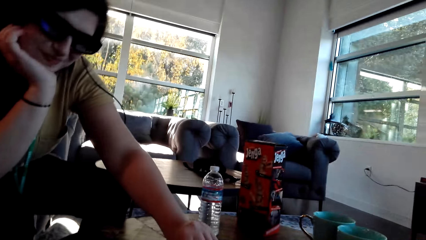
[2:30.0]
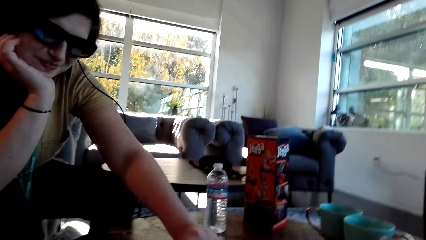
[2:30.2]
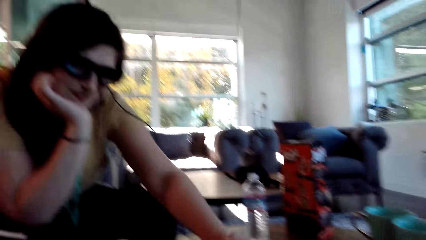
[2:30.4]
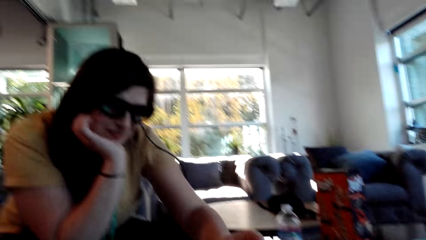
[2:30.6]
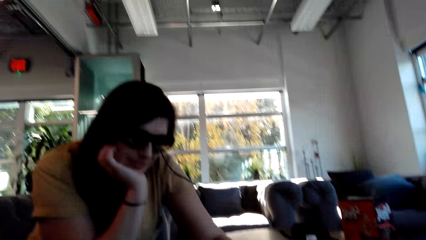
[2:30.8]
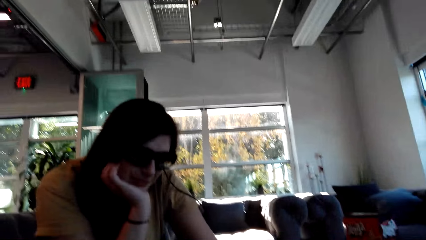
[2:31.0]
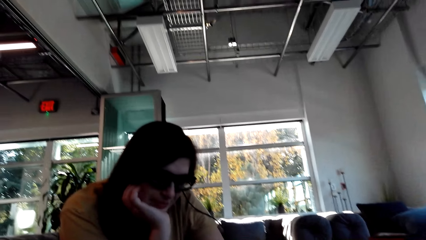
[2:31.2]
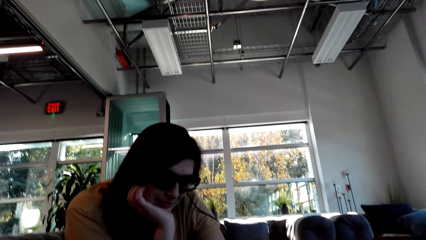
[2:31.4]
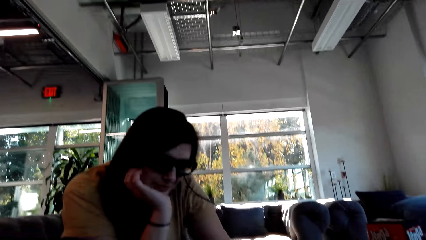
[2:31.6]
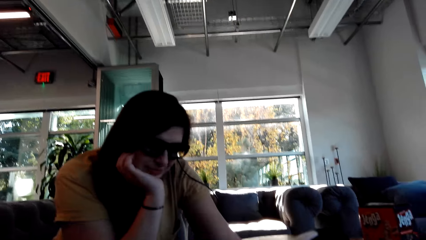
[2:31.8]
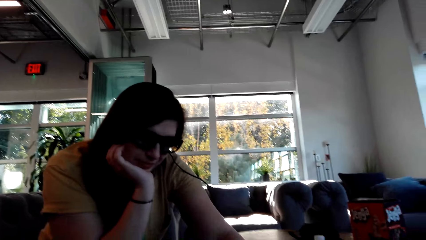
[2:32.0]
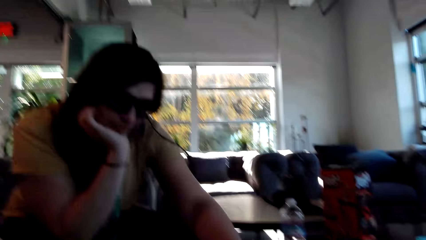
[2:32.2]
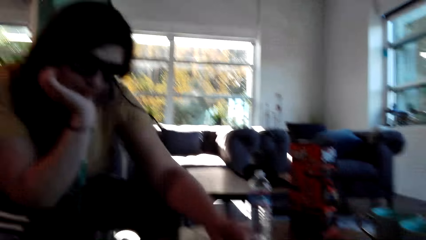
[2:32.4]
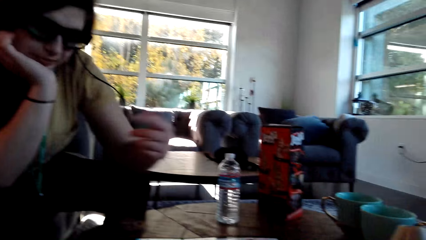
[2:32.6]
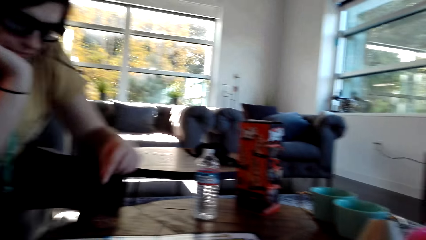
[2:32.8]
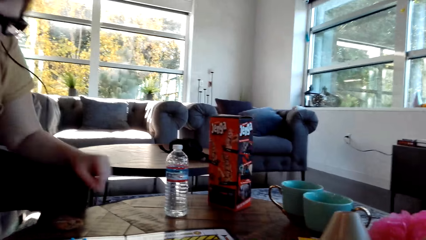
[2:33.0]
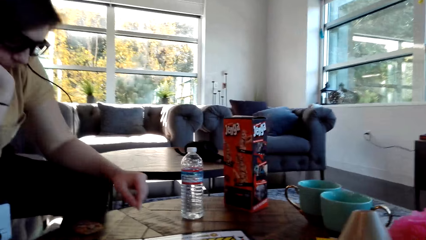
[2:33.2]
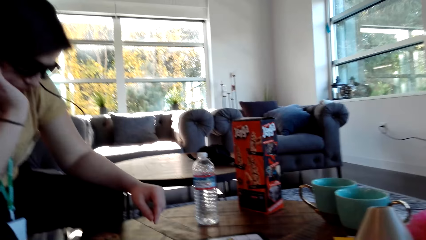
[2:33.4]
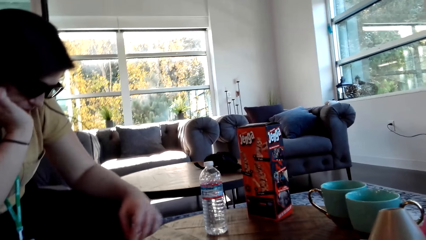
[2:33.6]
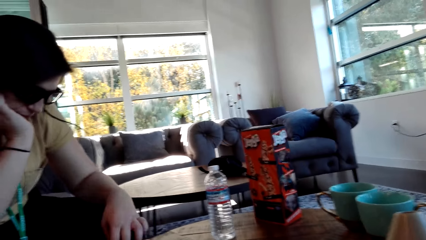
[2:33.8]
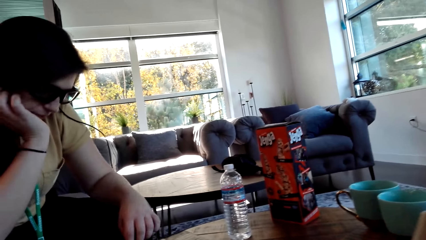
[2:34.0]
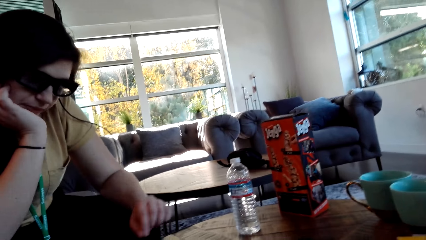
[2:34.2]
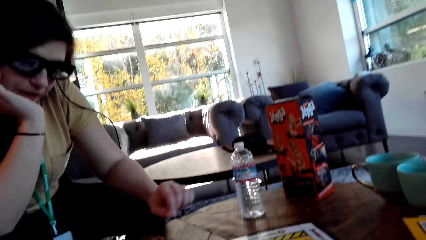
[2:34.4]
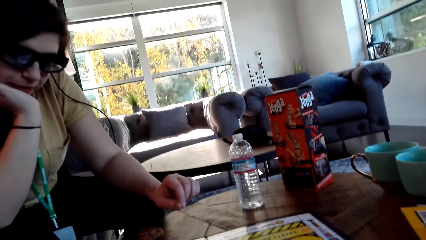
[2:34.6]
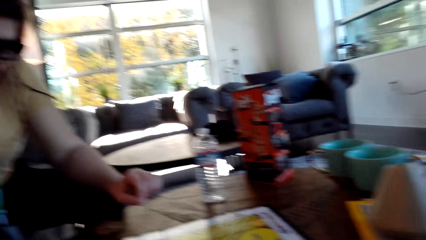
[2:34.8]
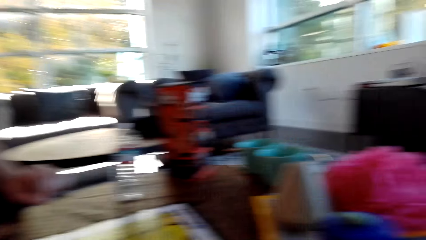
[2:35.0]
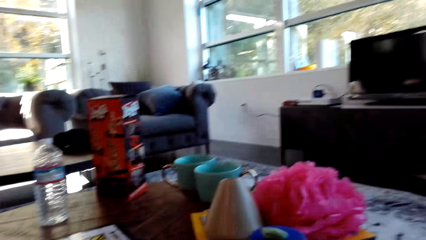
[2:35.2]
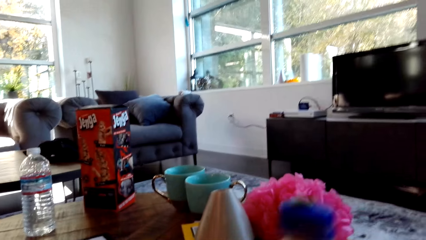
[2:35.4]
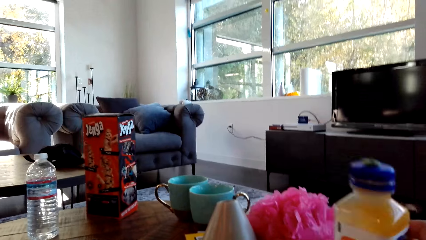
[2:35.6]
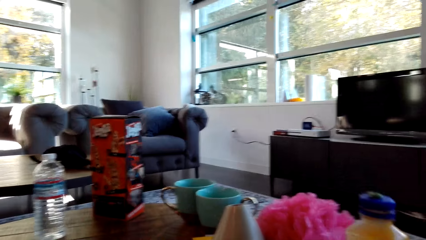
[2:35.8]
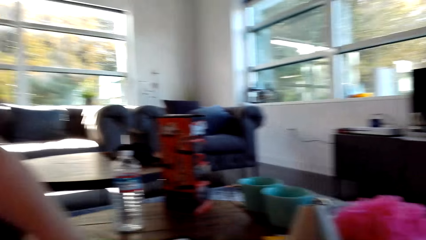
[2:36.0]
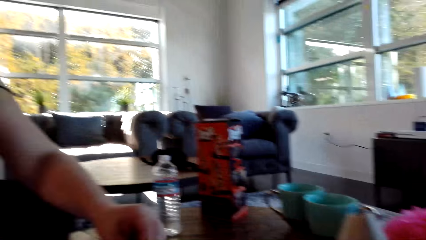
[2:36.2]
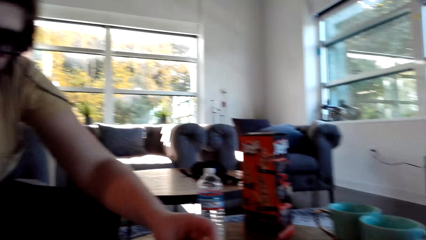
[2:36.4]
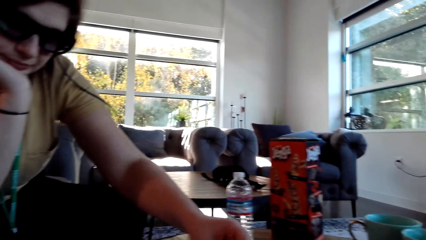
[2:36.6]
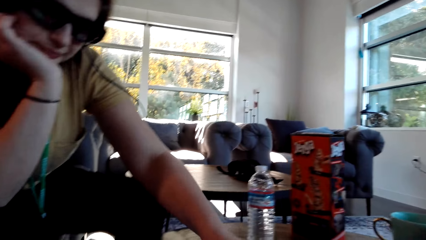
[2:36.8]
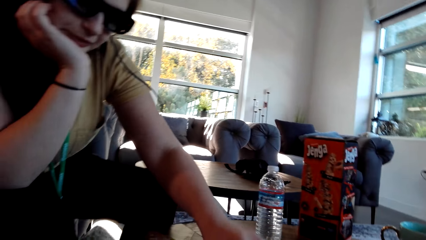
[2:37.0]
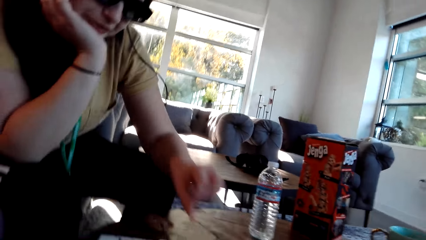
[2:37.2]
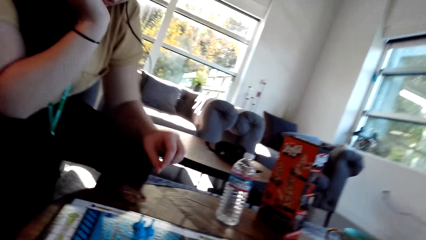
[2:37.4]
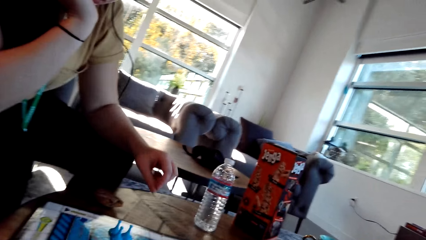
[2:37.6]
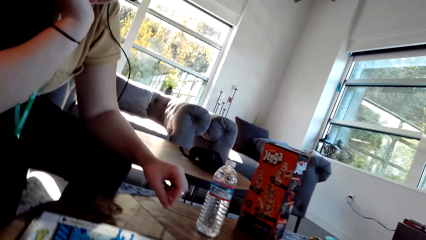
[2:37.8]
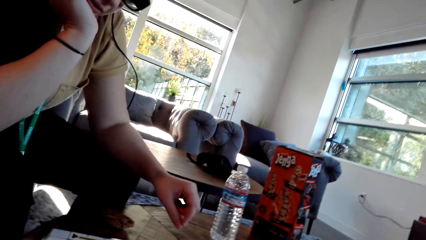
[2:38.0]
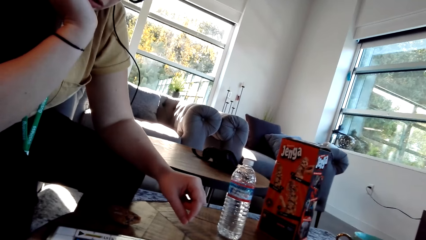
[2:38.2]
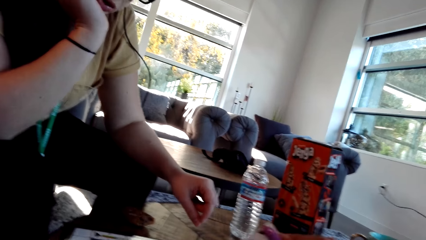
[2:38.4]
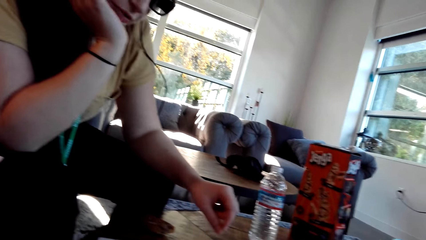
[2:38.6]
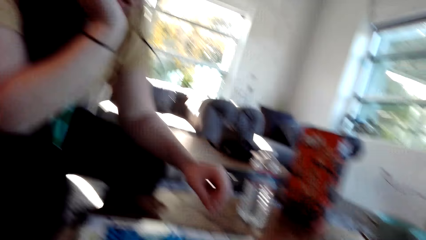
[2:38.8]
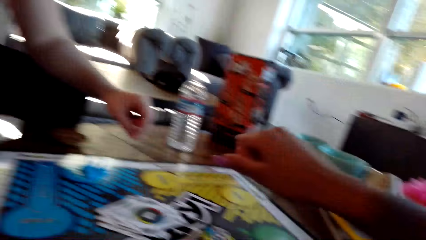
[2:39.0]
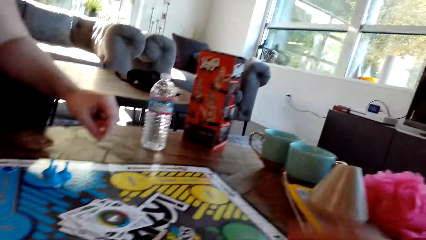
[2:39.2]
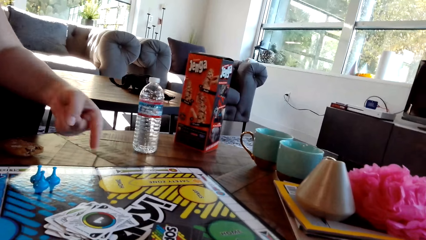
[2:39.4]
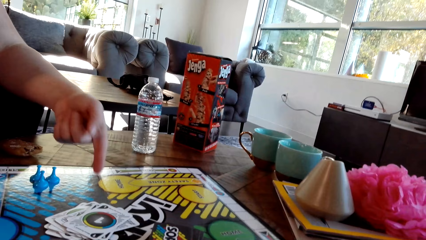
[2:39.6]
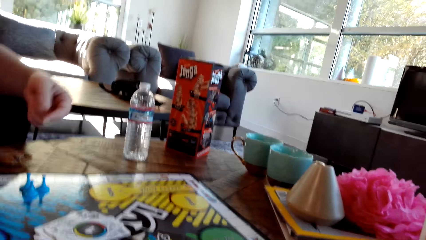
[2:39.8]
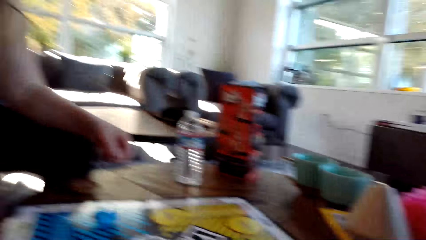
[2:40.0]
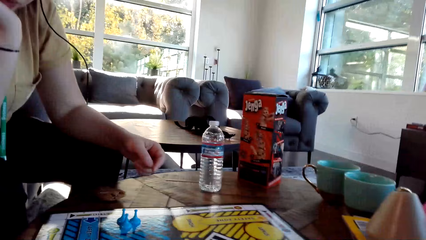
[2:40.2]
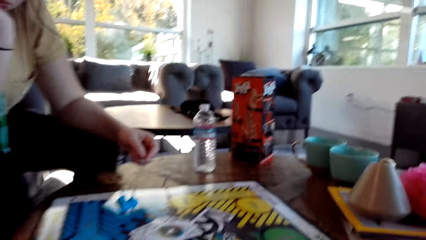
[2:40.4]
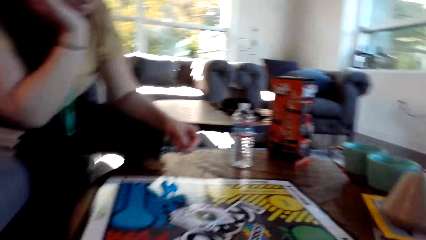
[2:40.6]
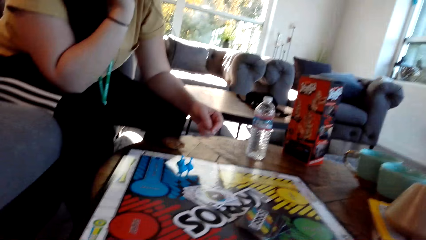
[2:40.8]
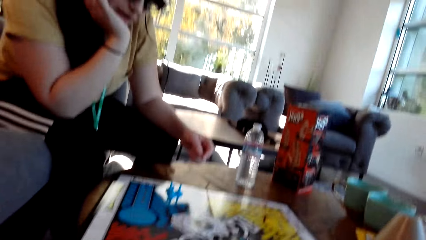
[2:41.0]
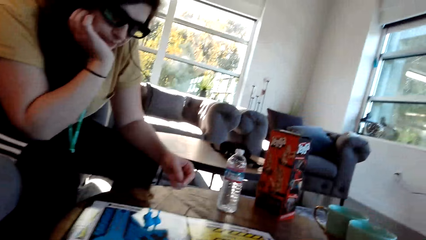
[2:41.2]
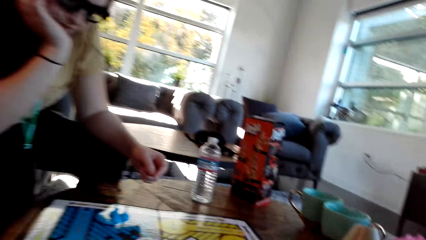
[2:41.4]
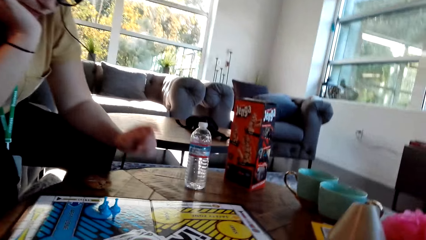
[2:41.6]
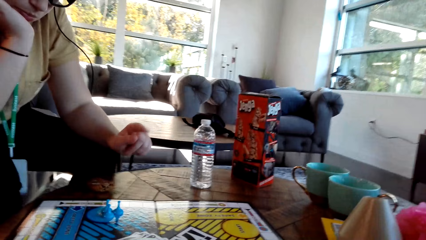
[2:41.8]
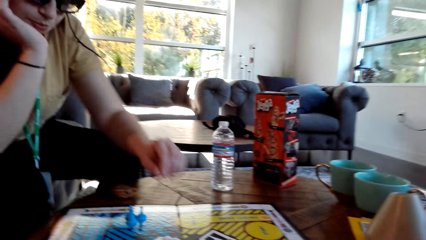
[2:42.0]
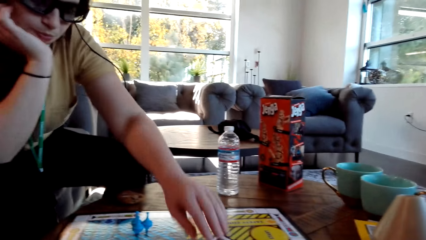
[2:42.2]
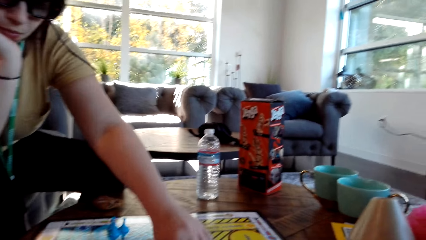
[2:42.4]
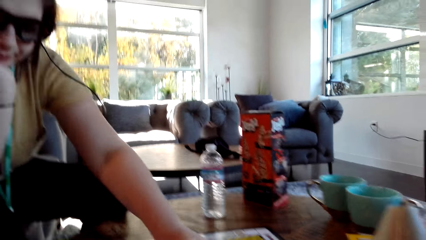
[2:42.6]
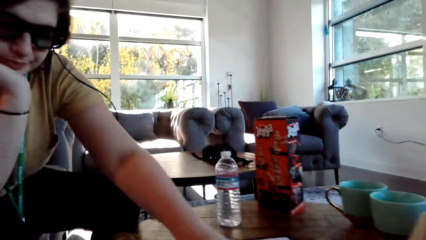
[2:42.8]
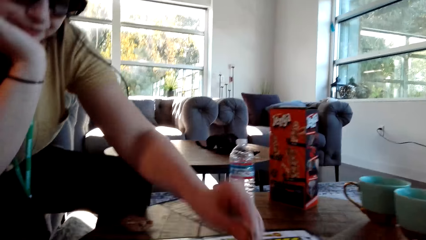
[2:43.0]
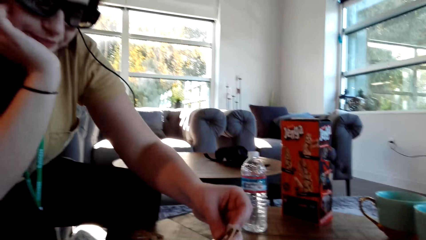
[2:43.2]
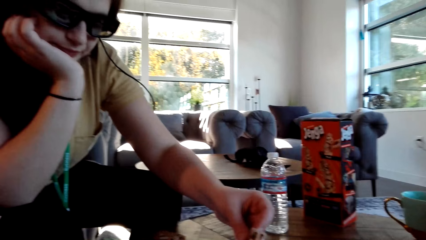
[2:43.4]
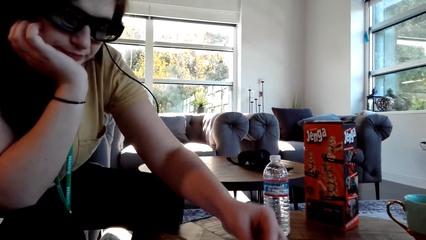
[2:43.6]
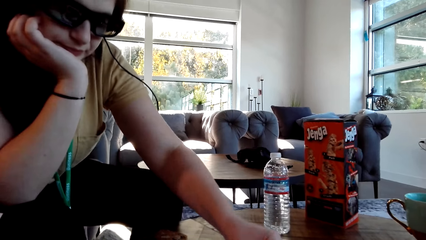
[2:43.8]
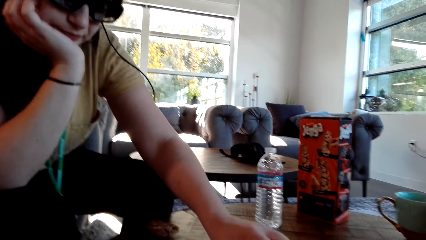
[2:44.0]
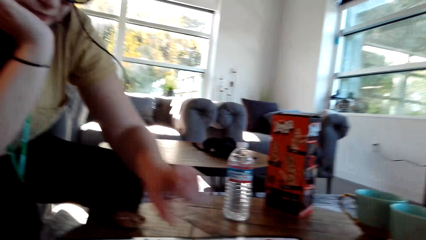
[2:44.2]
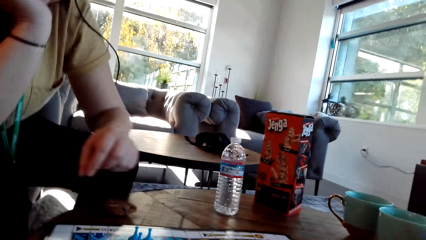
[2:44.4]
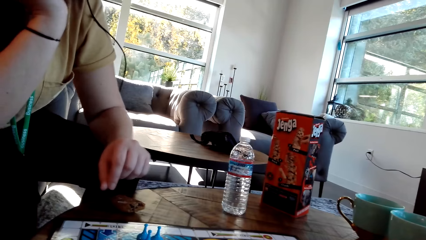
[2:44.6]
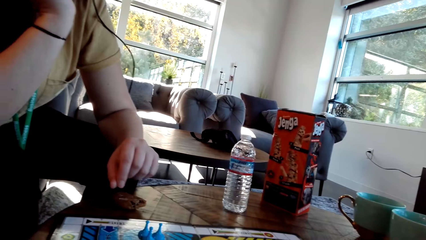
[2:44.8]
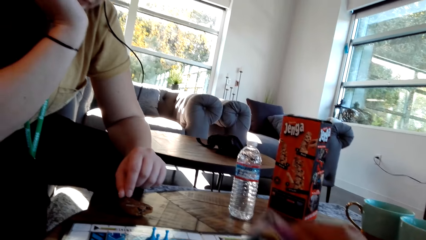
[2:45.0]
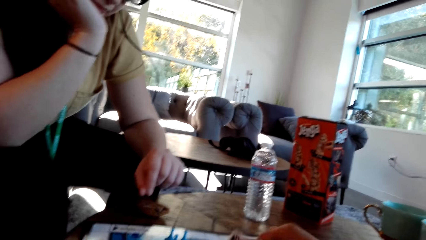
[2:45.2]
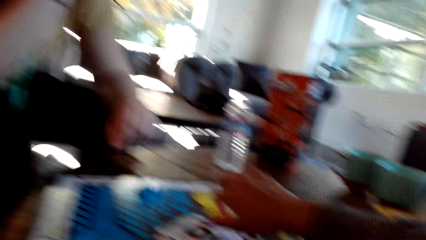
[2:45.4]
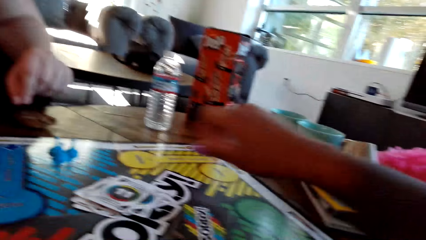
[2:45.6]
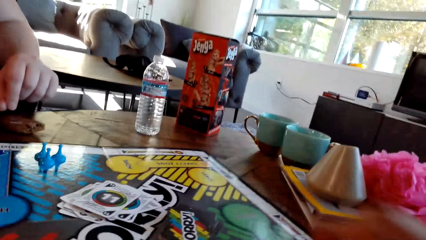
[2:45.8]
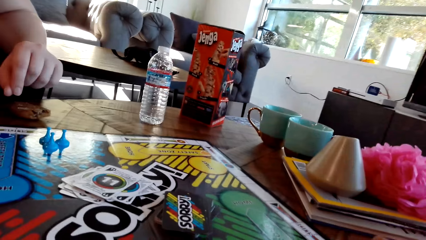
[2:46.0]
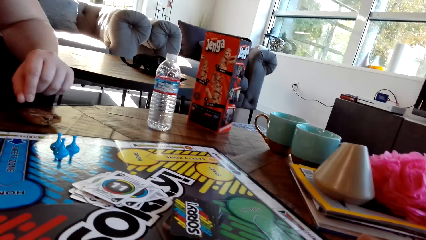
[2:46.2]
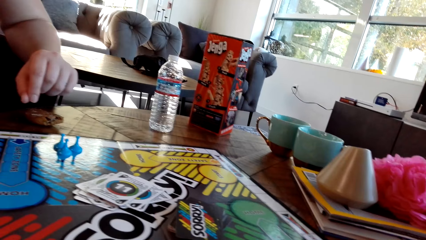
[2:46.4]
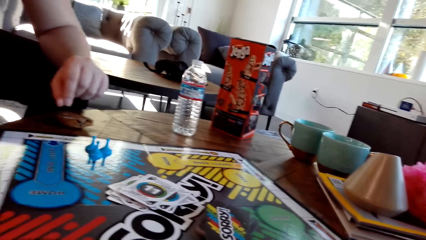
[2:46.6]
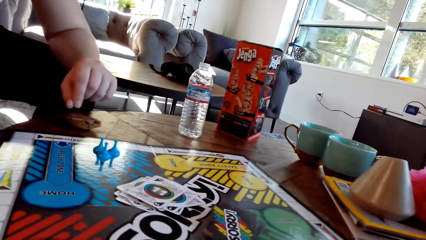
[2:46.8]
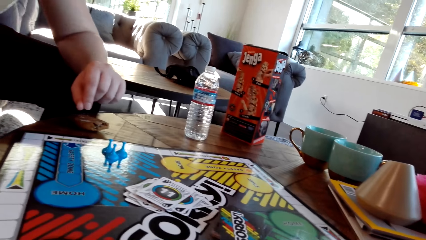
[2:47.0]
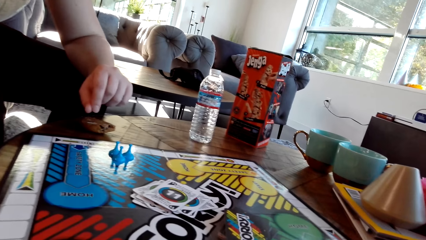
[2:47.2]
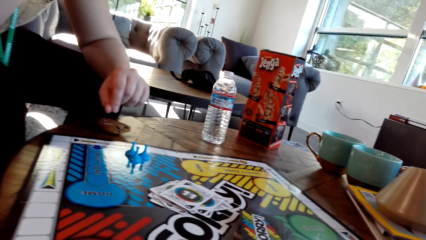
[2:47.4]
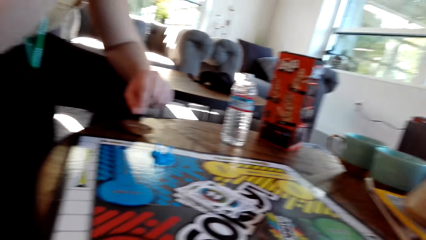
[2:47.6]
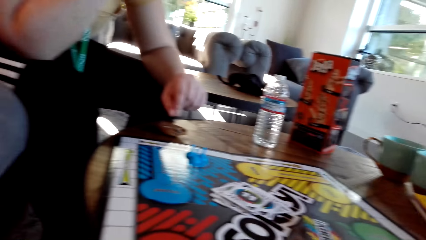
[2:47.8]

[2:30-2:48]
A woman plays the Sorry game. The camera wearer picks up a bottle and puts the water bottle on the table. The woman plays the Sorry game, puts a card on the board, talks to the camera wearer and makes a gesture. The woman plays the Sorry game, picks up a card and puts the card on the board. The camera wearer plays the Sorry game and puts a card on the board.
